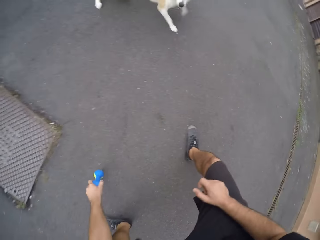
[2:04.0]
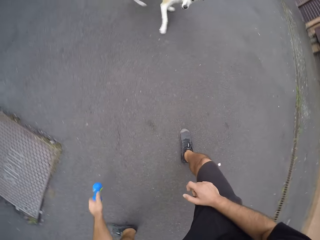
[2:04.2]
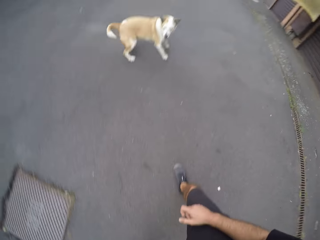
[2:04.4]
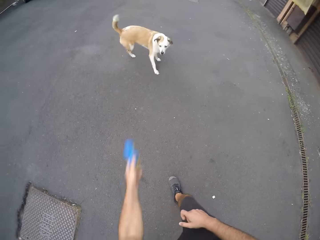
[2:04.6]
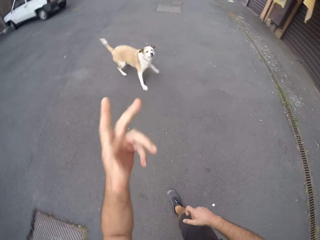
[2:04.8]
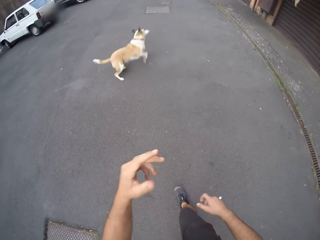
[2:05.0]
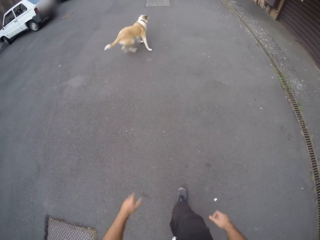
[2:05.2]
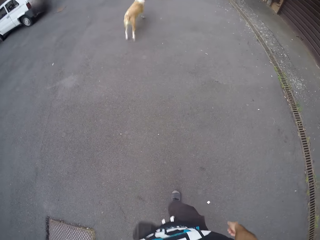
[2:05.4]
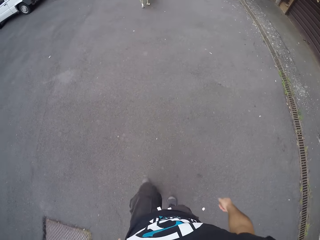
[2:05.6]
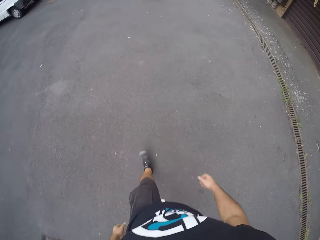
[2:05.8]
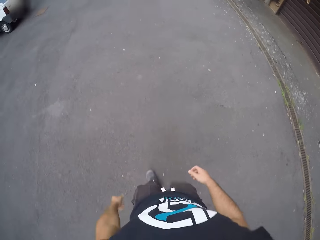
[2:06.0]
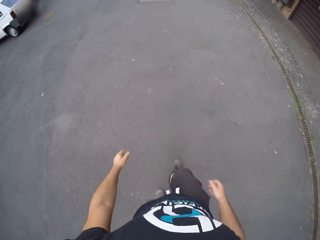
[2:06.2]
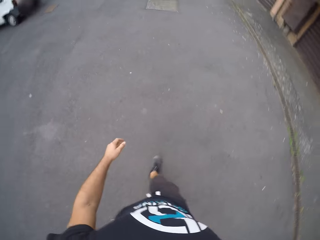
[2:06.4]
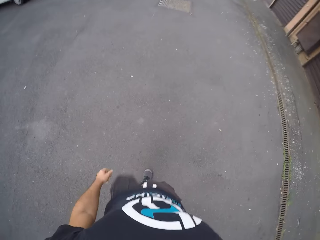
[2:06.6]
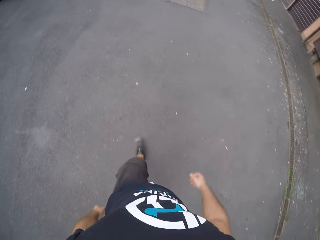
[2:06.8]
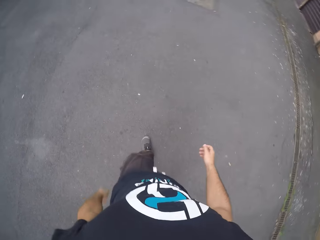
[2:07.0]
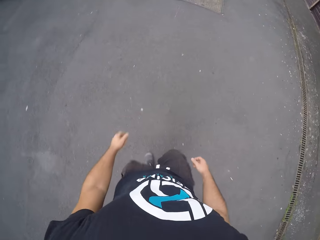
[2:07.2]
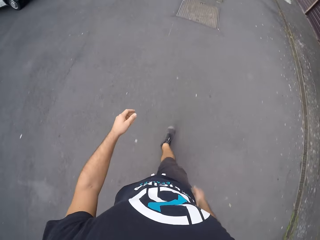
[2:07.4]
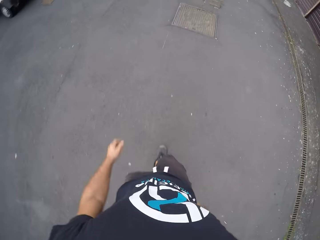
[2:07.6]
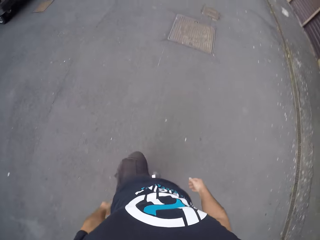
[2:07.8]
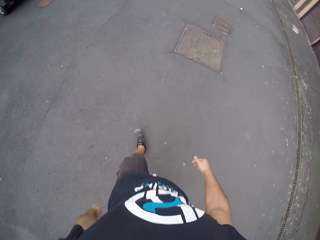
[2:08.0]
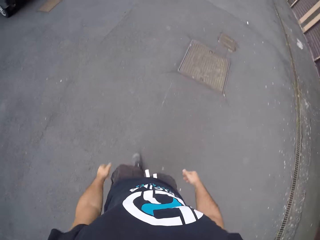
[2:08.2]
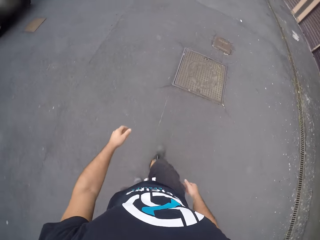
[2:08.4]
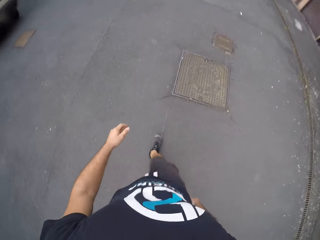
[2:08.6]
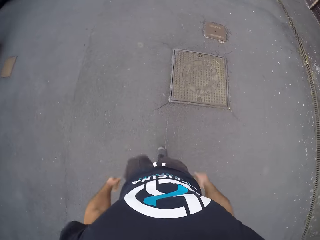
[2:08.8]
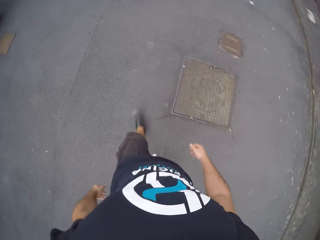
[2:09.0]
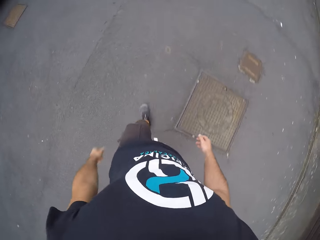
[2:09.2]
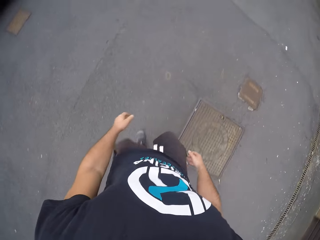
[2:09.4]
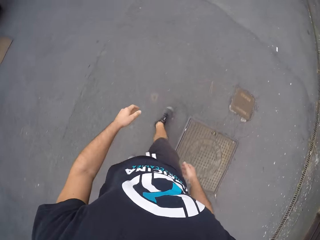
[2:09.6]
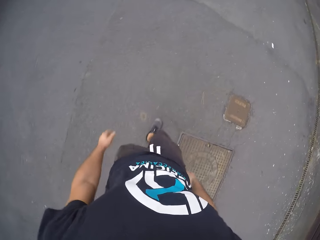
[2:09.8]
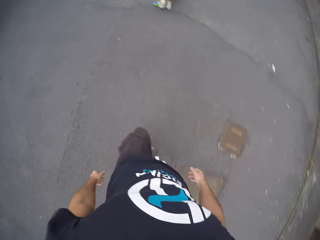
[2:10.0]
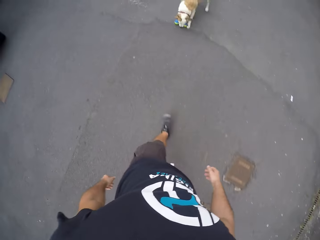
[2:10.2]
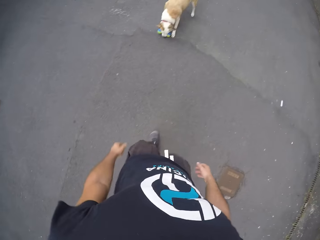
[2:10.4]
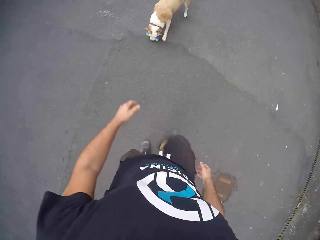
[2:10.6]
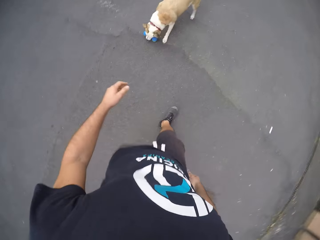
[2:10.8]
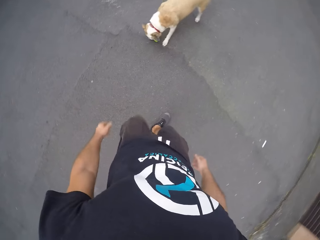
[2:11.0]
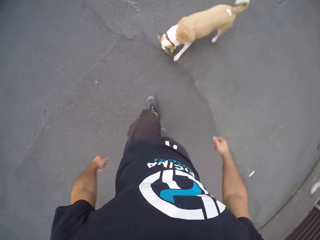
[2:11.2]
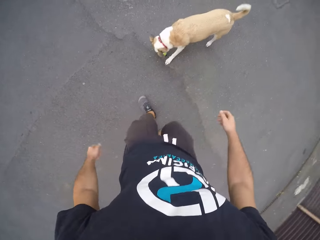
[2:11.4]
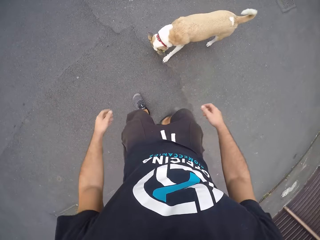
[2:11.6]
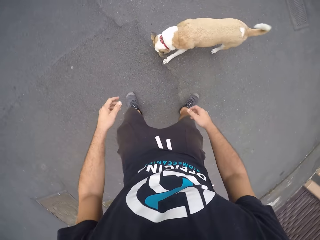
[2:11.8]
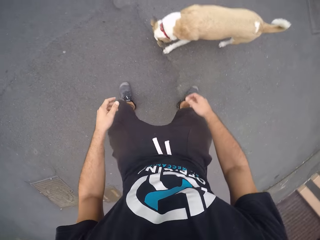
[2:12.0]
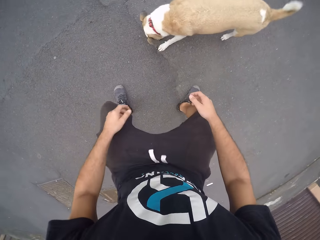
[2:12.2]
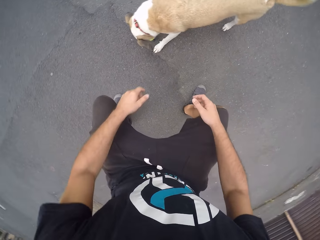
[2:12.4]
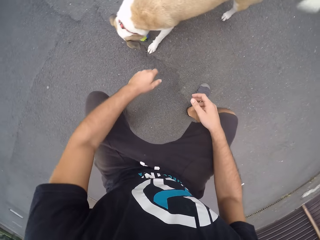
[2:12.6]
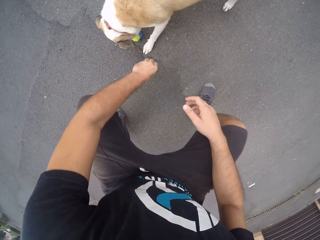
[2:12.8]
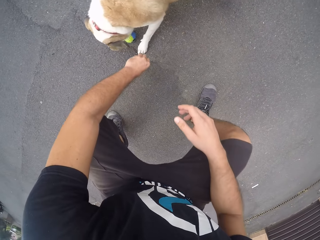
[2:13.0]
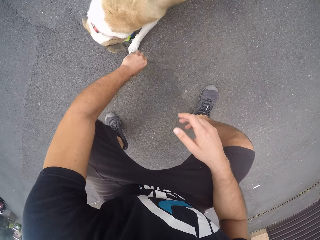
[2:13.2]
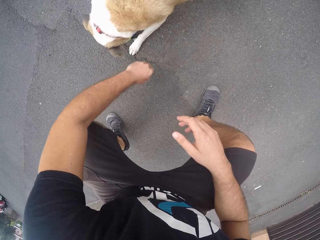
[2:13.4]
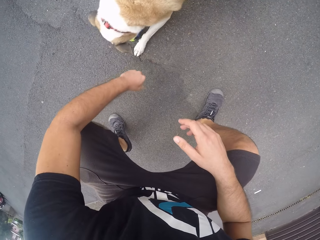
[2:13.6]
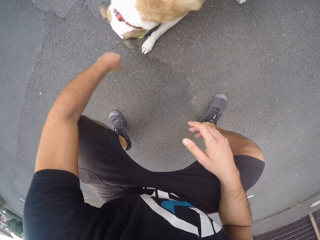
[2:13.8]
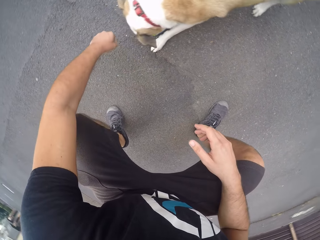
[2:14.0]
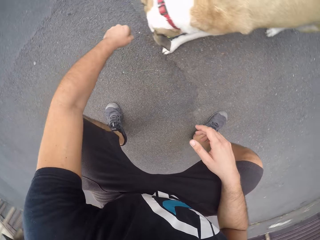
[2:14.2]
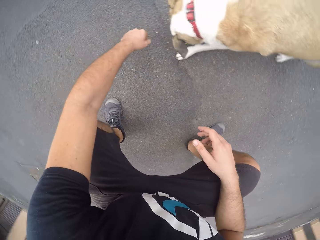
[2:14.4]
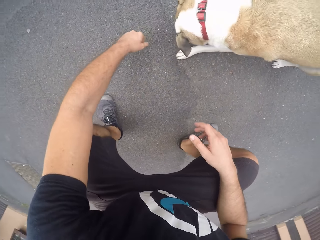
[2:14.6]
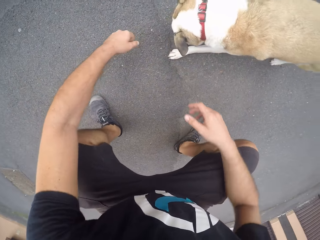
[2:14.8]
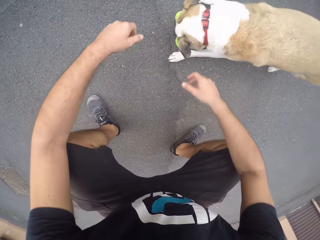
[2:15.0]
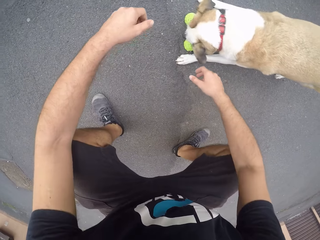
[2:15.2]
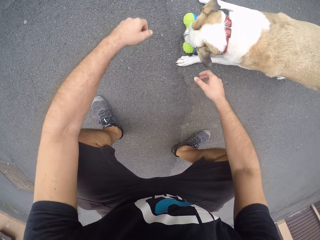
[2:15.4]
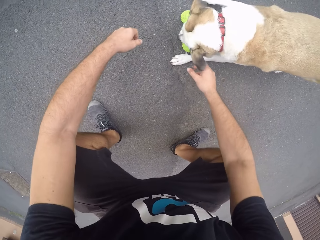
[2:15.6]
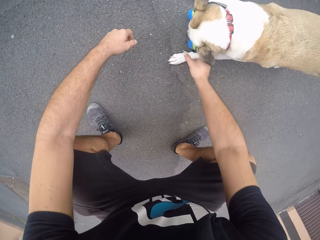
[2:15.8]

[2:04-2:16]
The camera wearer holds the toy in his left hand on the floor. He throws the toy on the floor. The dog runs on the road. The camera wearer walks around. The dog holds the toy with its mouth. The camera wearer bends down. He turns to the side.

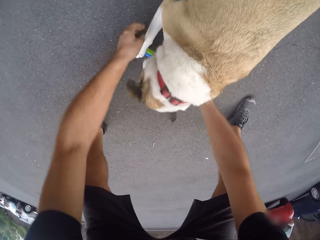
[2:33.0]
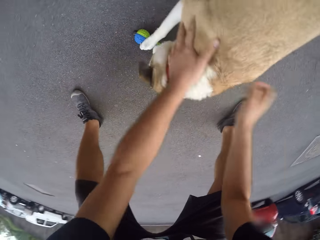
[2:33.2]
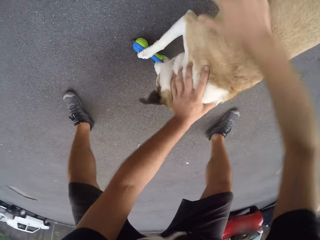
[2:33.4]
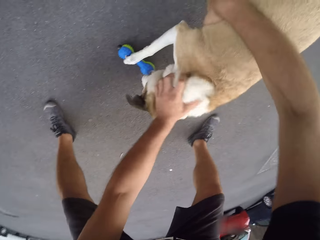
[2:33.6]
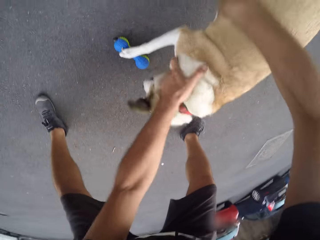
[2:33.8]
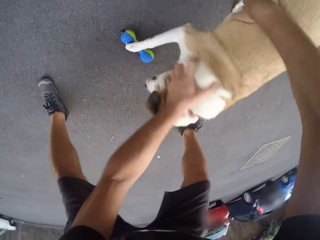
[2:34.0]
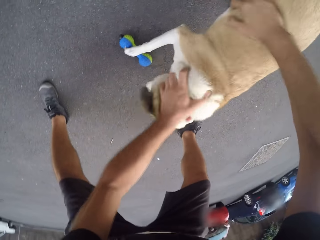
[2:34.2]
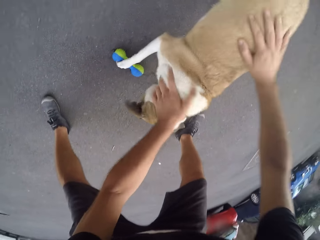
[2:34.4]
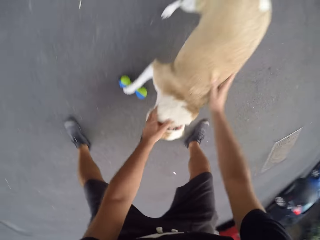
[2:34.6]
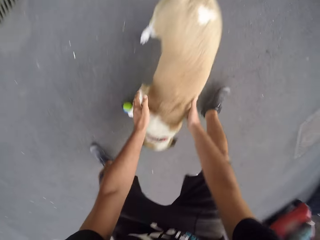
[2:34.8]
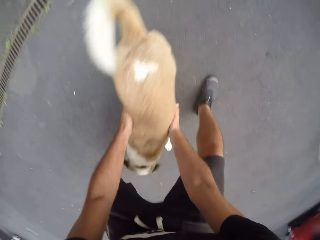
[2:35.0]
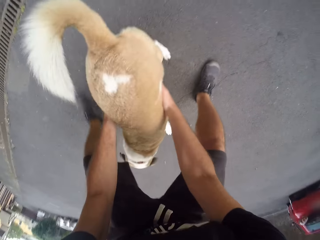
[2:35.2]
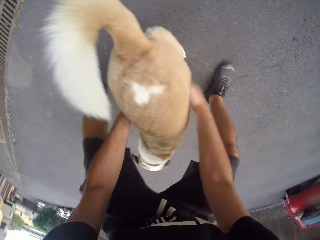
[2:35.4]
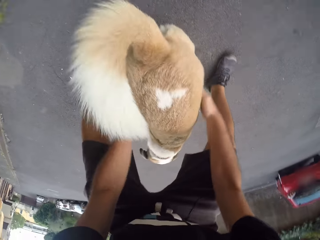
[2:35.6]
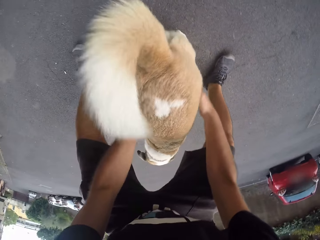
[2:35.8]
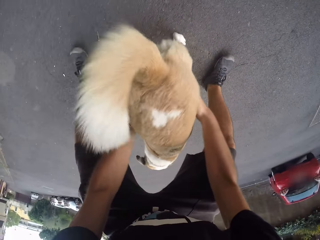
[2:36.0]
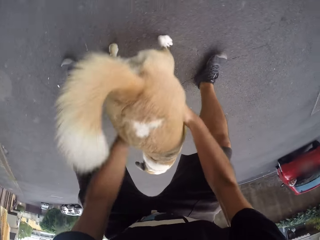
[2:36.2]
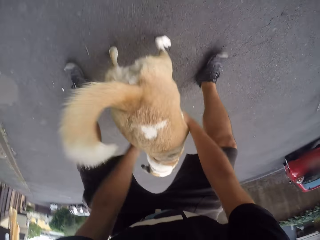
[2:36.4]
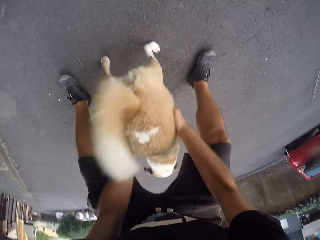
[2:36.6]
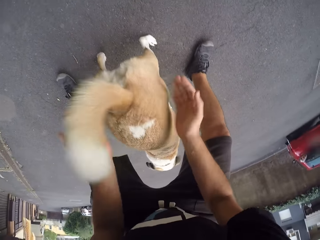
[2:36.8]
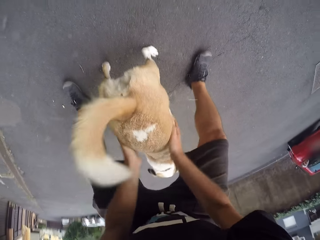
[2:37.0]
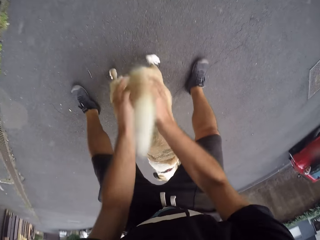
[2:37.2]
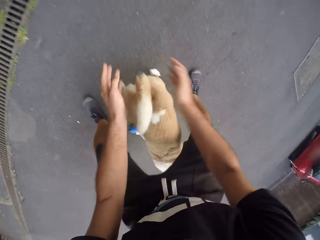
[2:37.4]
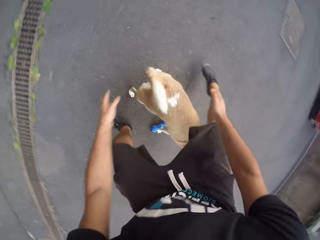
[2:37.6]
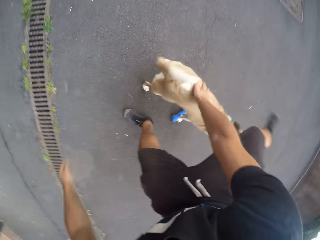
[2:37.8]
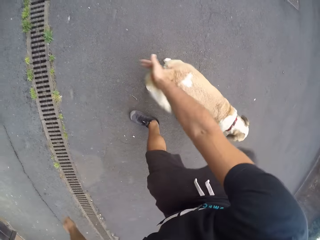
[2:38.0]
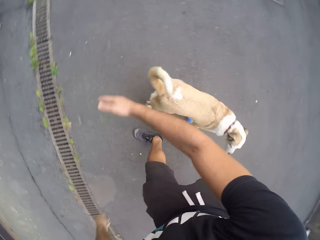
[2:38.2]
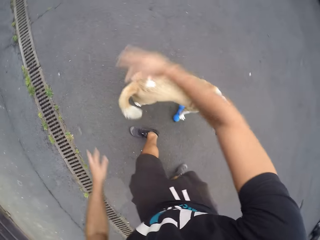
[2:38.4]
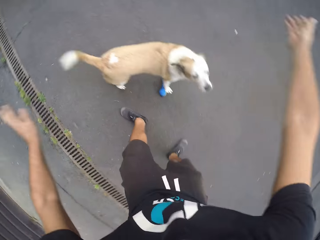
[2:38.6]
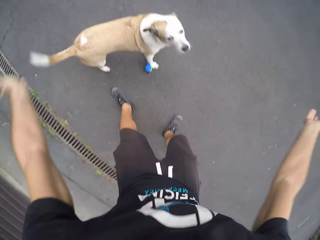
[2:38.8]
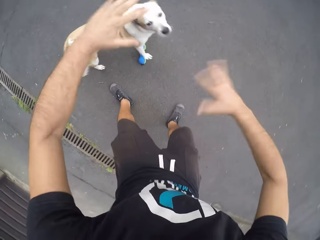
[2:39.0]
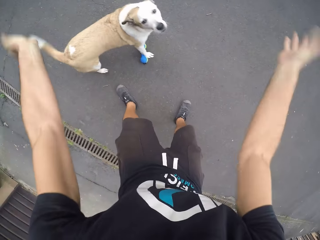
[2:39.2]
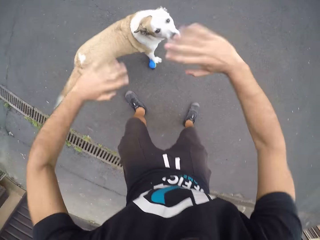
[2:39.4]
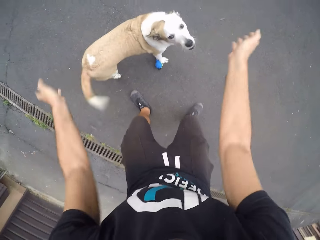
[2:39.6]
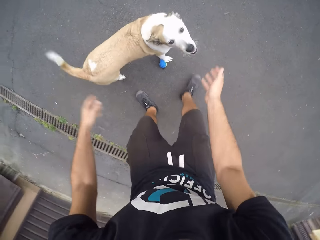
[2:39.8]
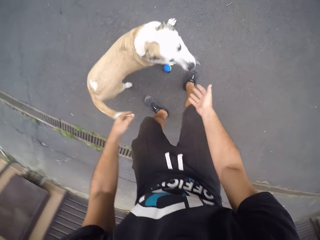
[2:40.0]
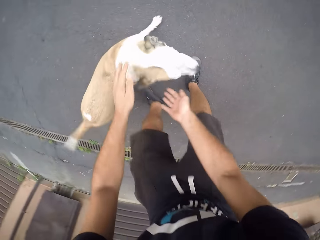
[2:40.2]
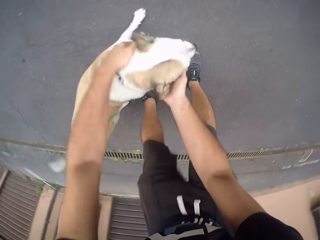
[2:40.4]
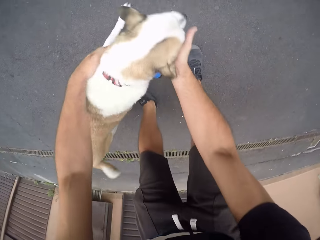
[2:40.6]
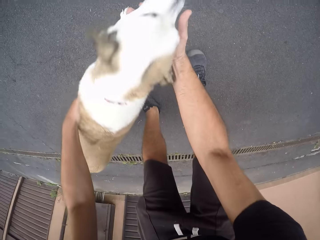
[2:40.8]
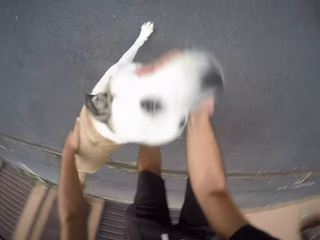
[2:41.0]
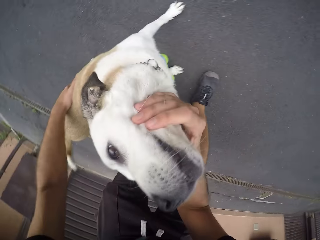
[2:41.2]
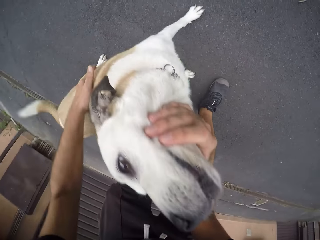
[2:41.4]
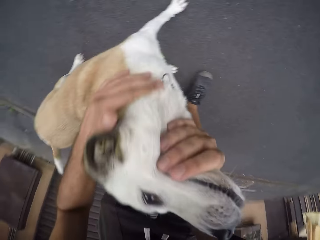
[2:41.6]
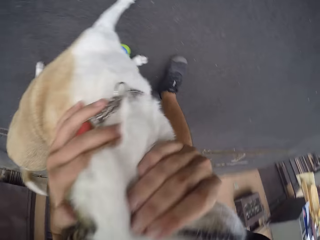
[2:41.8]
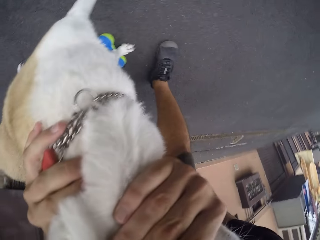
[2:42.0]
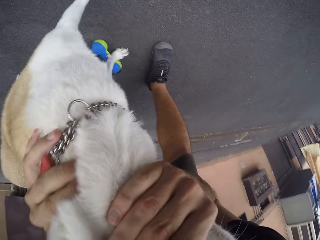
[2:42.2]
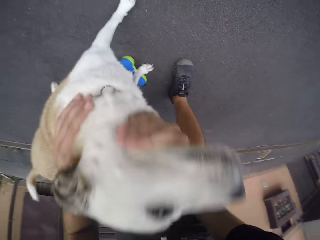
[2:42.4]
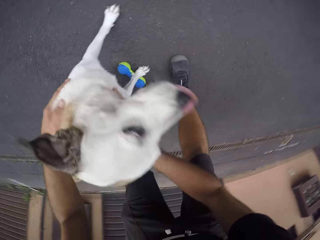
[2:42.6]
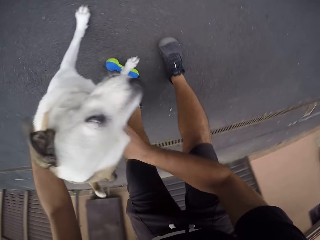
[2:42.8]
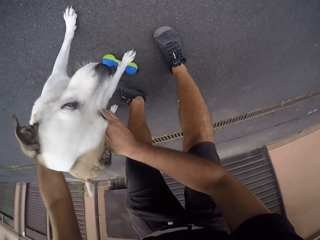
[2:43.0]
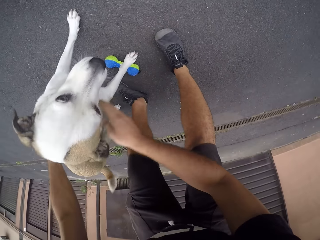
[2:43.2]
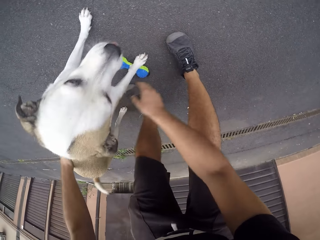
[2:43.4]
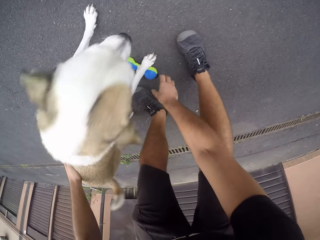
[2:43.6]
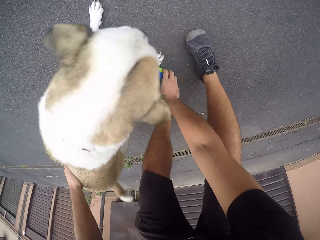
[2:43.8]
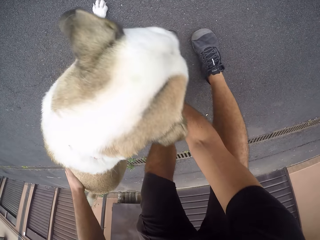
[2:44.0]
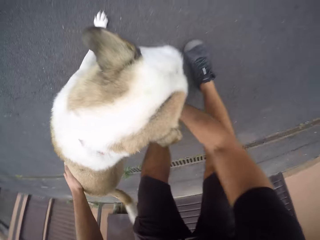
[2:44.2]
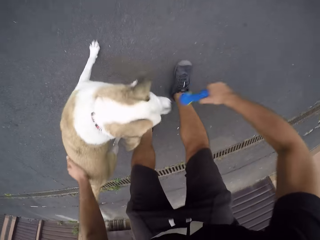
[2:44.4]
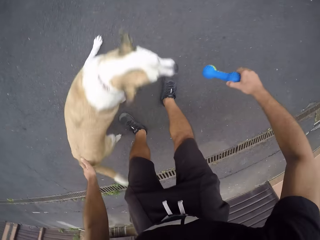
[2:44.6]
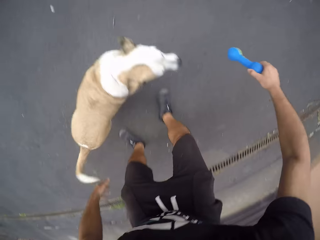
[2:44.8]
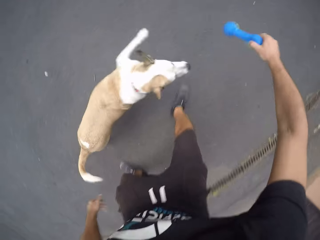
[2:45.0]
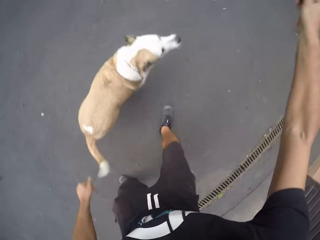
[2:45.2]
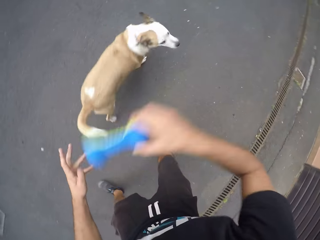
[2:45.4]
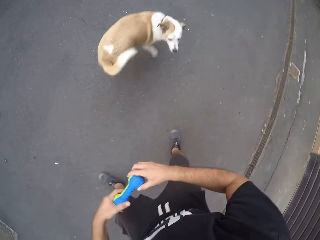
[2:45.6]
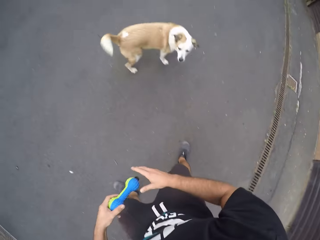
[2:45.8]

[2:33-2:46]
The camera wearer holds something. He touches the toy on the floor with his left hand. He pats the dog with both hands. He holds the dog. He plays with the dog. He picks up the toy on the floor with his right hand. He holds something.
